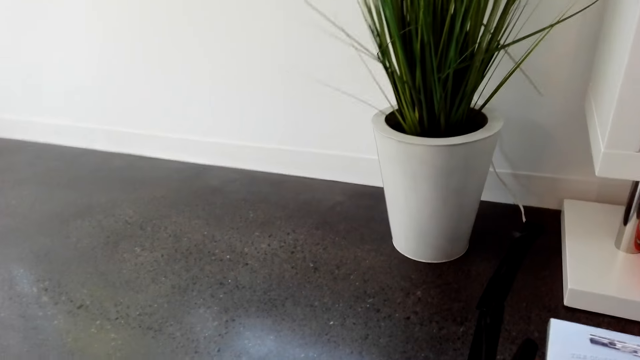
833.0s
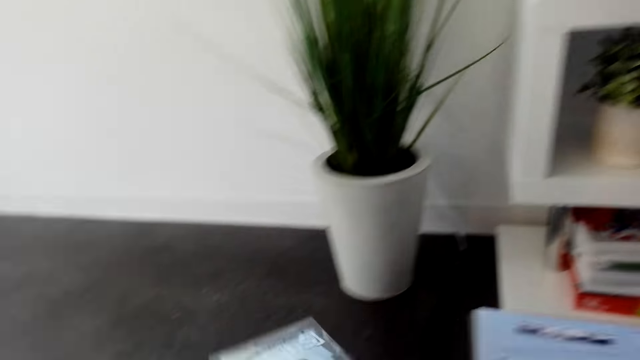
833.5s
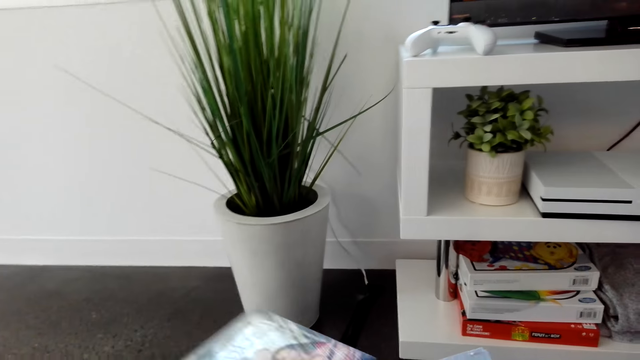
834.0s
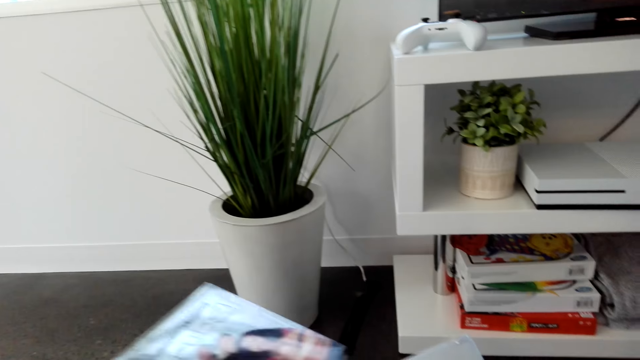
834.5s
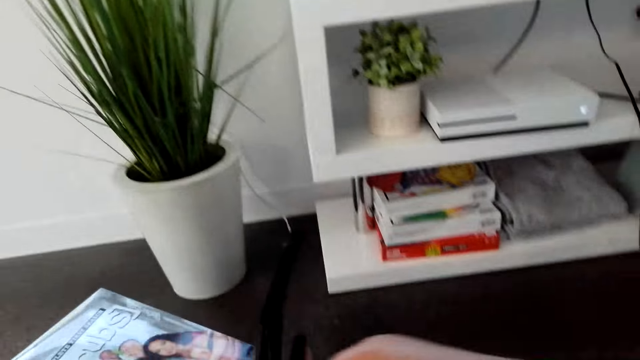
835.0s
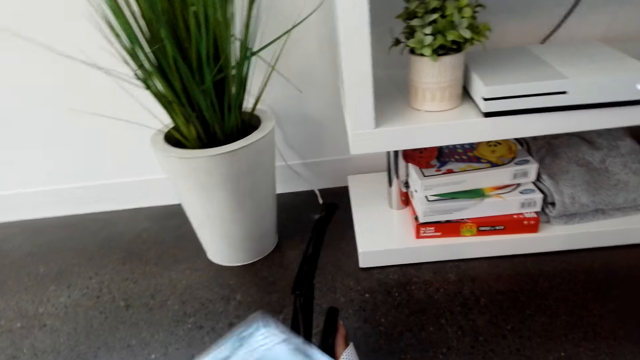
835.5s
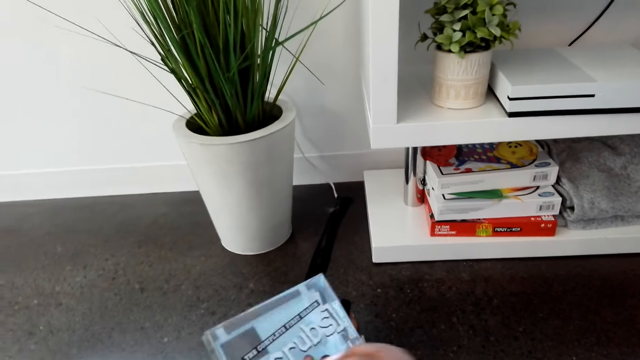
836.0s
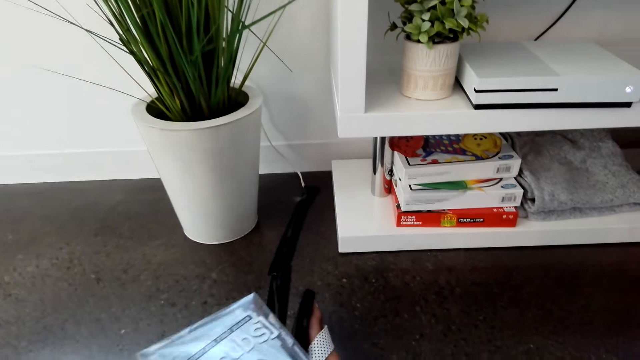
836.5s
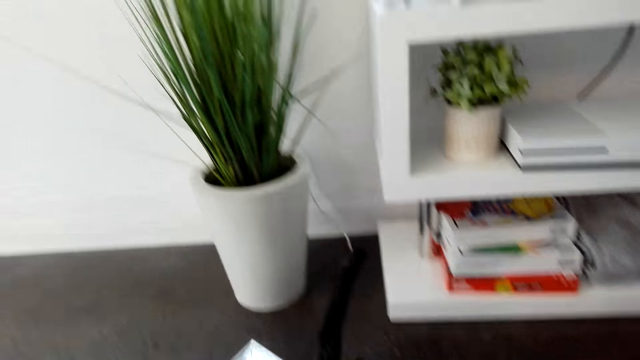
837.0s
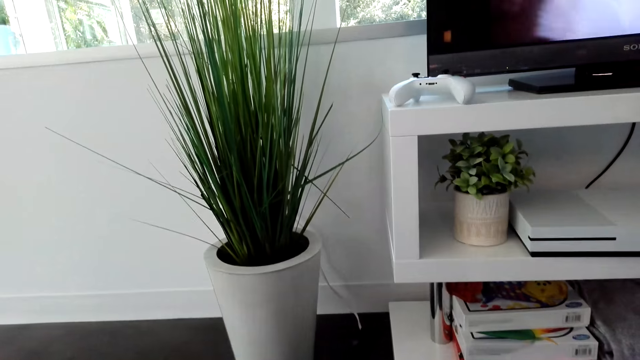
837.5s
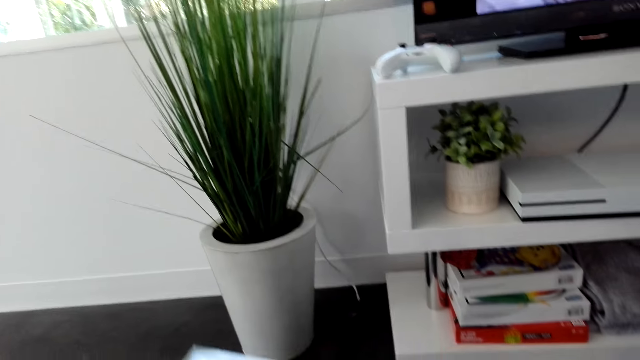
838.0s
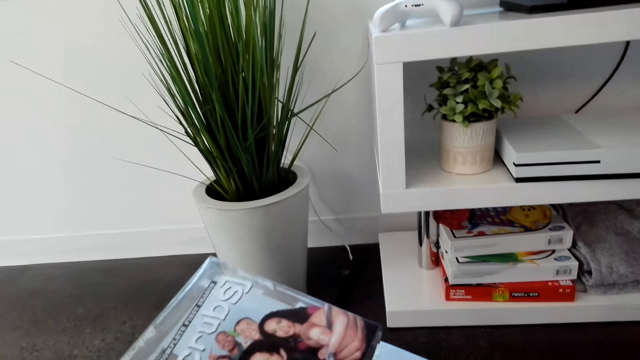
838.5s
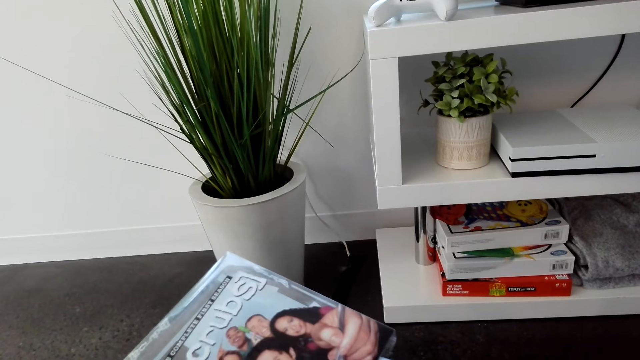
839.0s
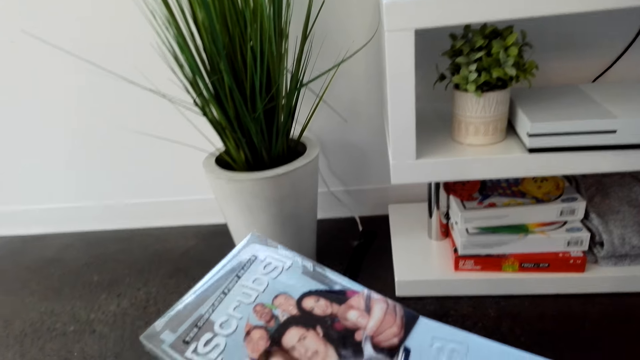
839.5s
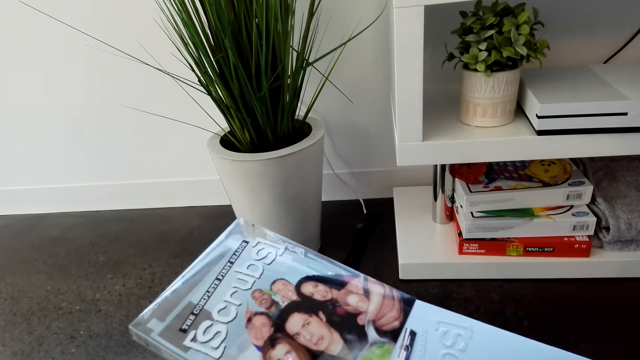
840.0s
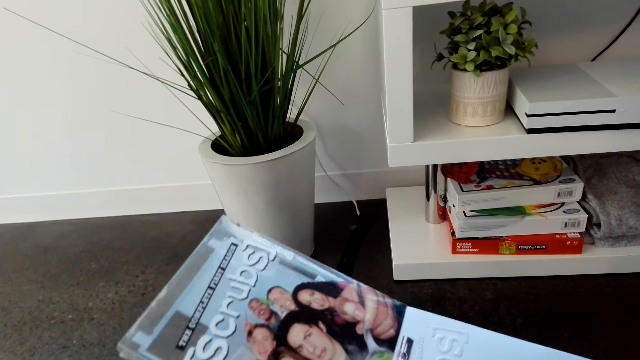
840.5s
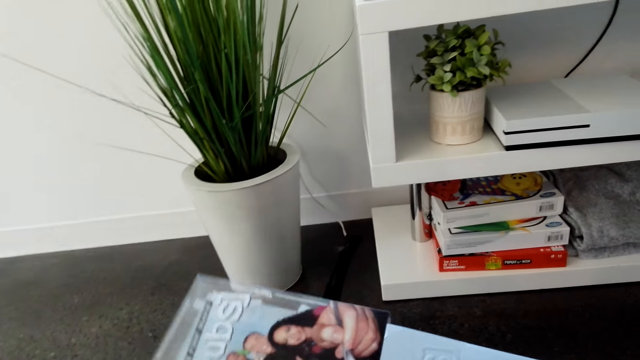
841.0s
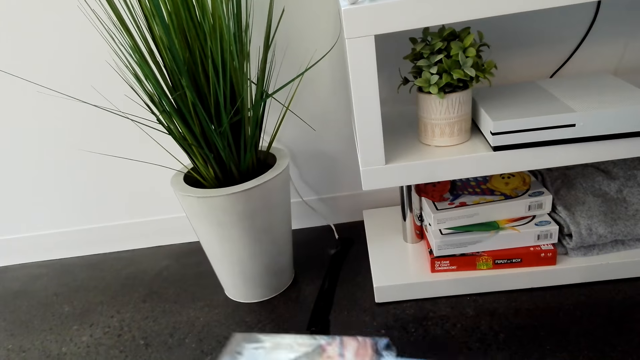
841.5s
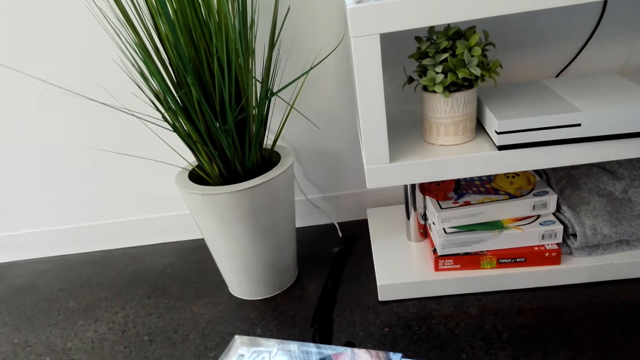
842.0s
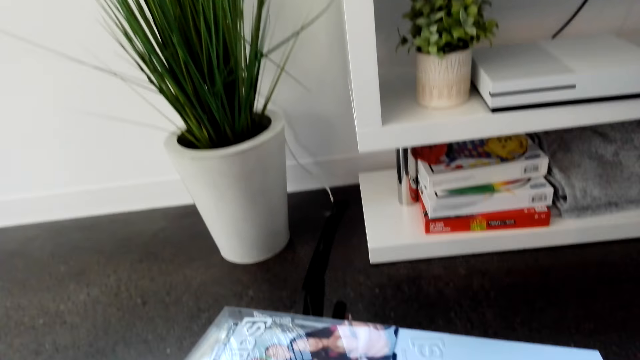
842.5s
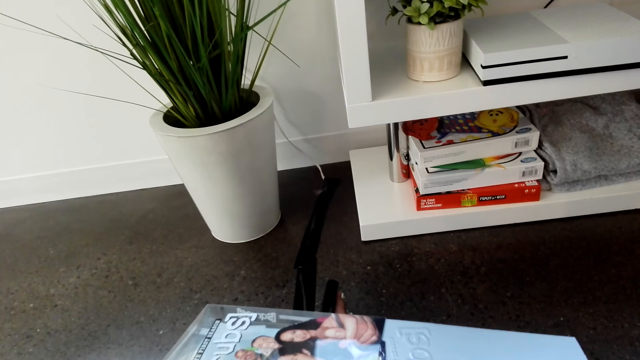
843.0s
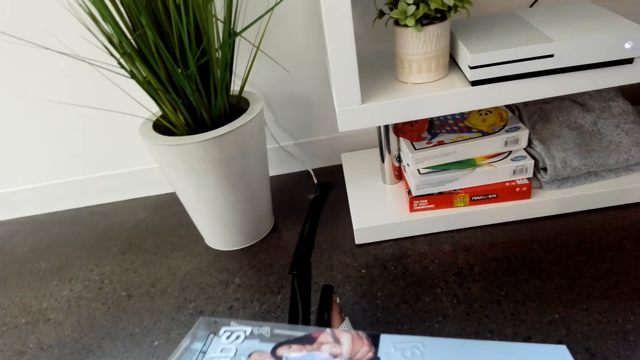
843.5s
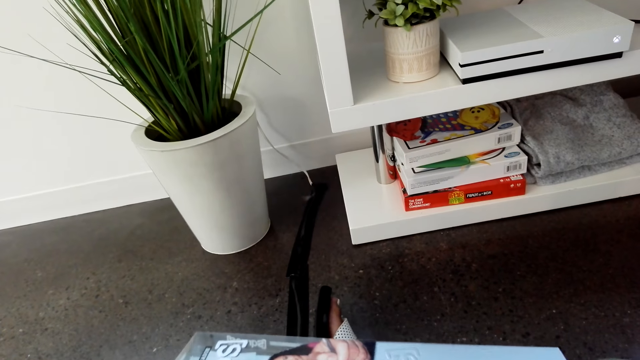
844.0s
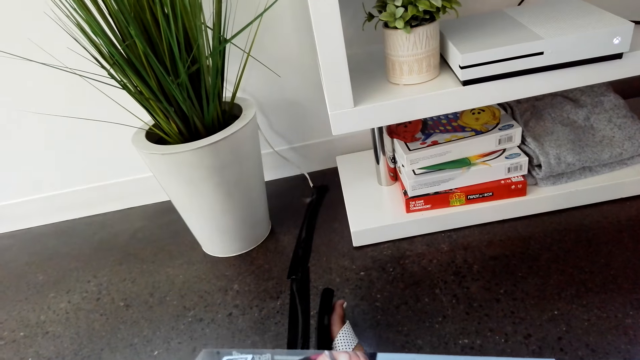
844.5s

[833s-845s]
The camera wearer holds a VCD cover. They stare at the VCD covers.

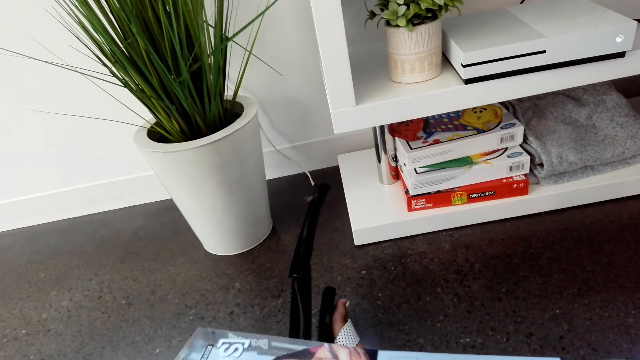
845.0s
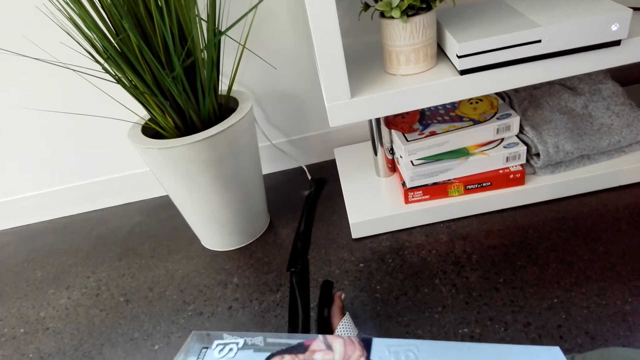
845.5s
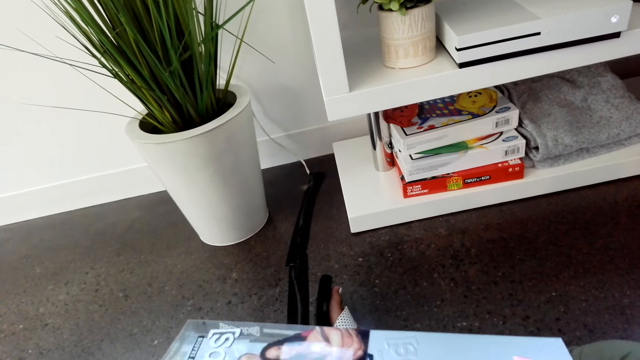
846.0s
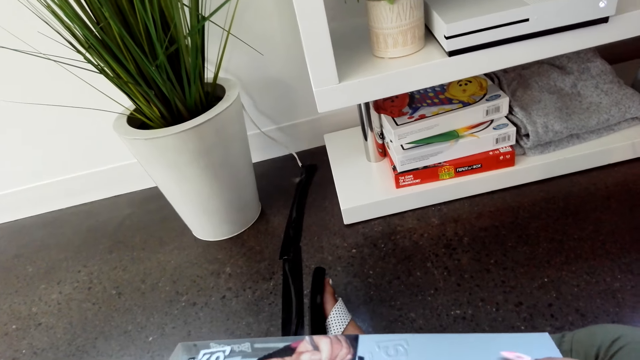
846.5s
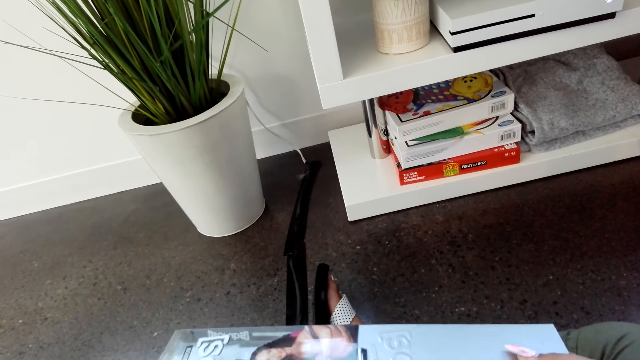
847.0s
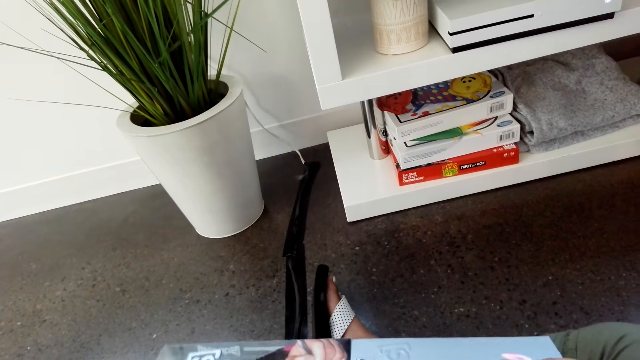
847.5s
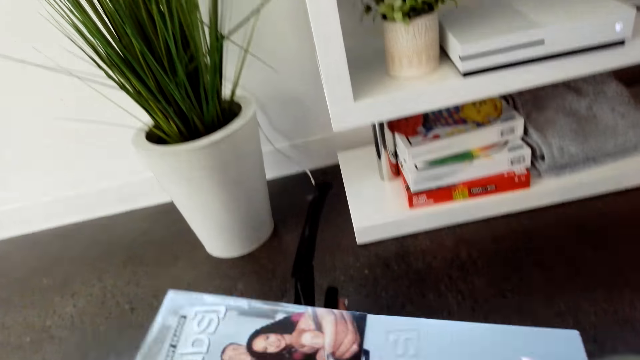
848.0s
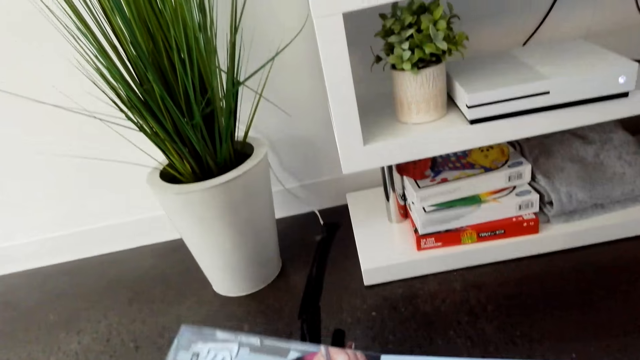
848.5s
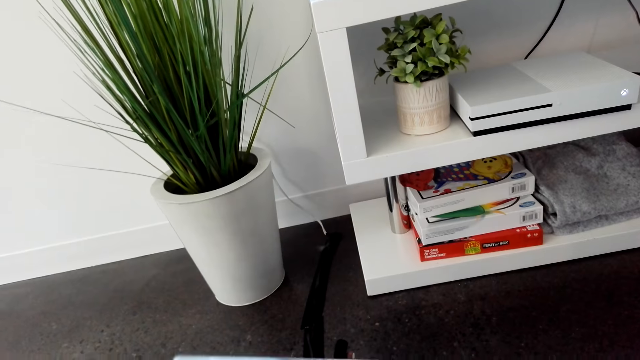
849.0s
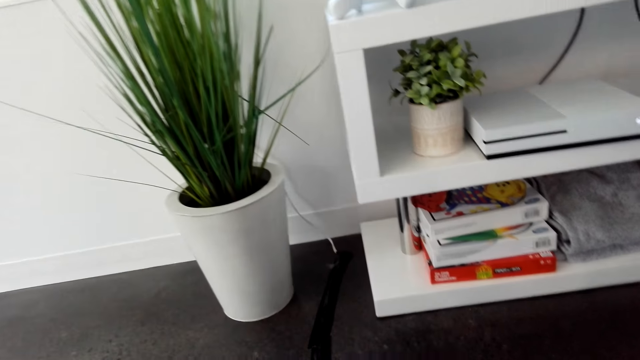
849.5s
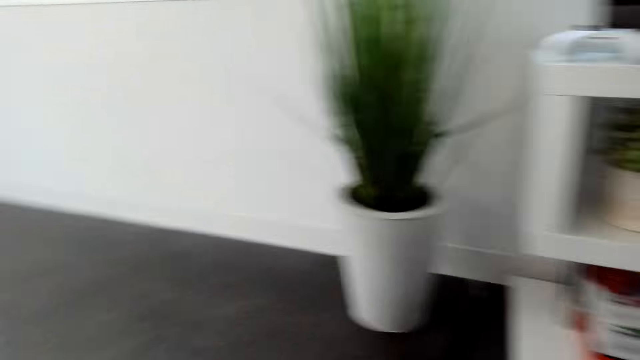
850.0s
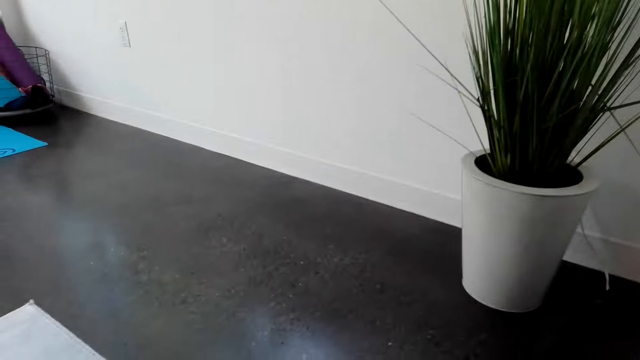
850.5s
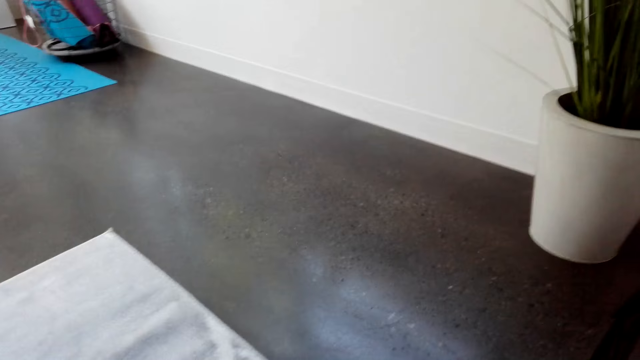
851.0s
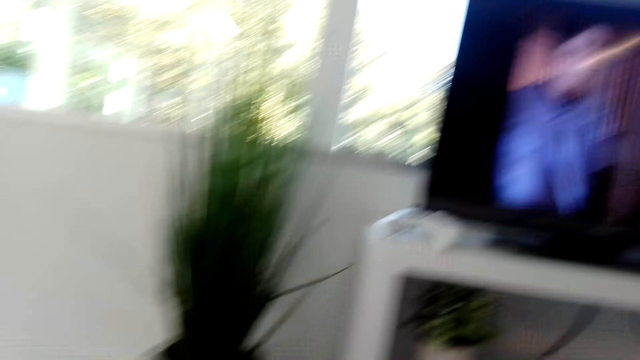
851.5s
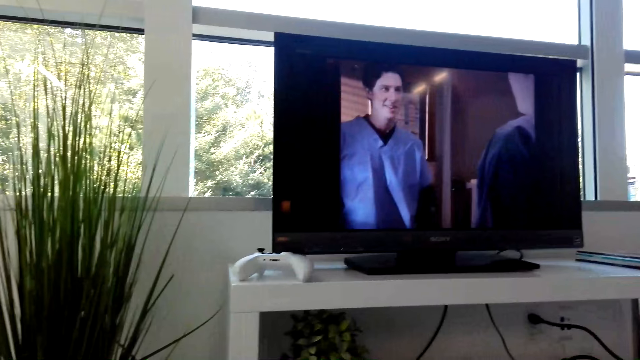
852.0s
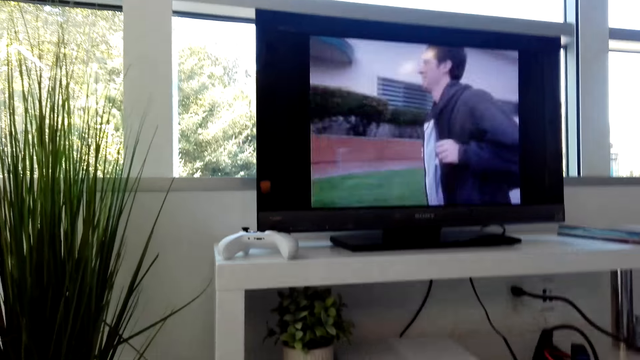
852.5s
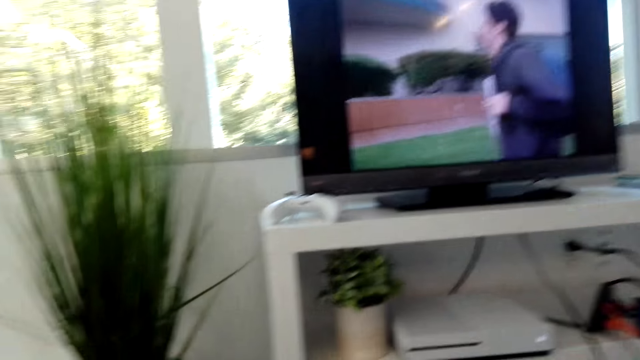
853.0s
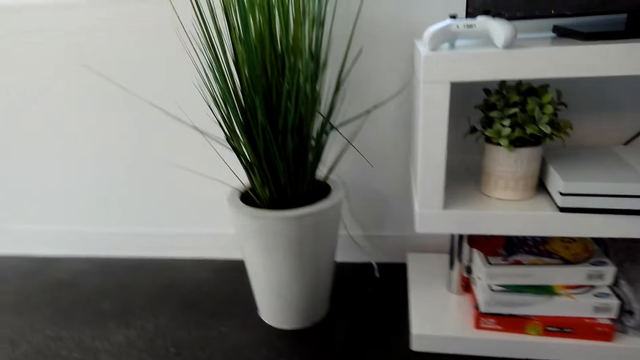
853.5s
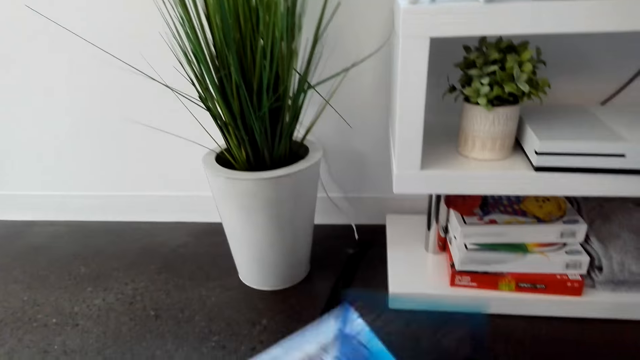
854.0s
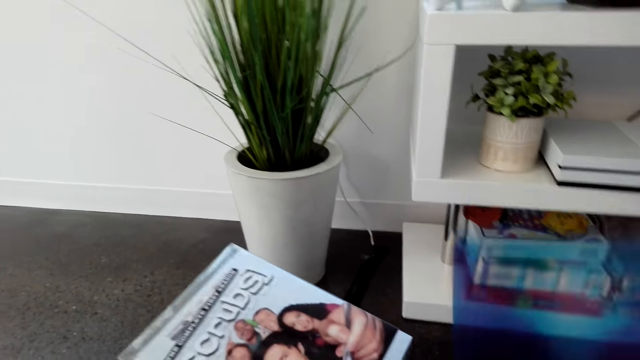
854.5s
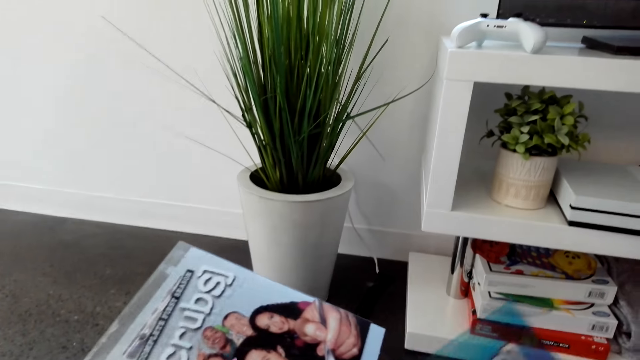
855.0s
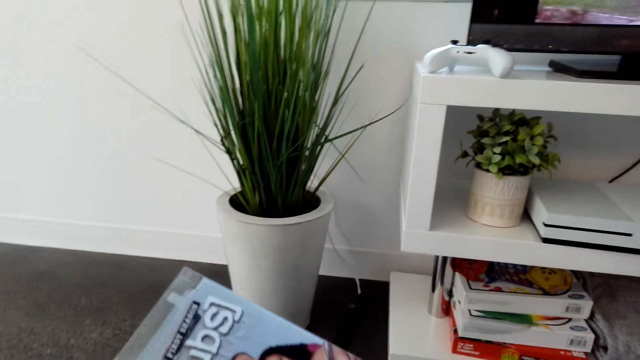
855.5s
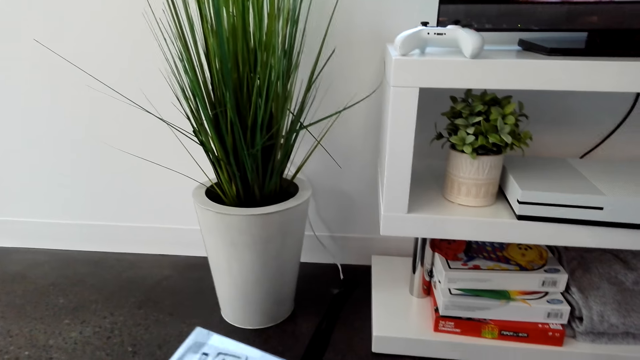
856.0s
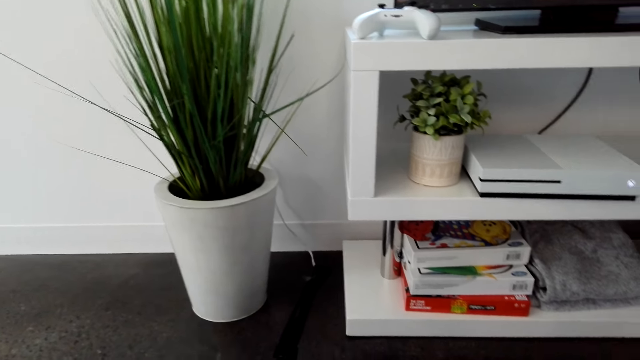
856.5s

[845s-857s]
The camera wearer looks around. They raise something. They hold a book.
